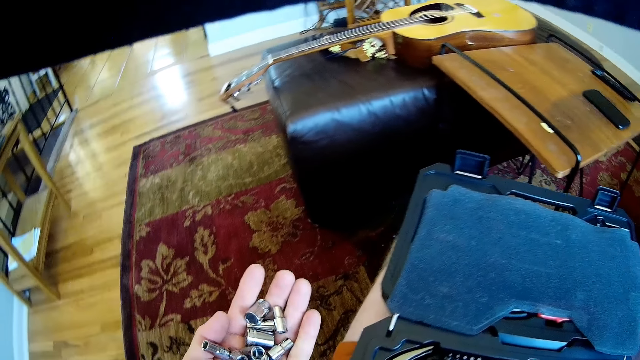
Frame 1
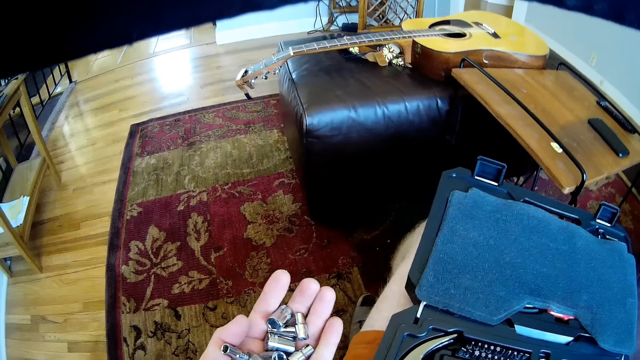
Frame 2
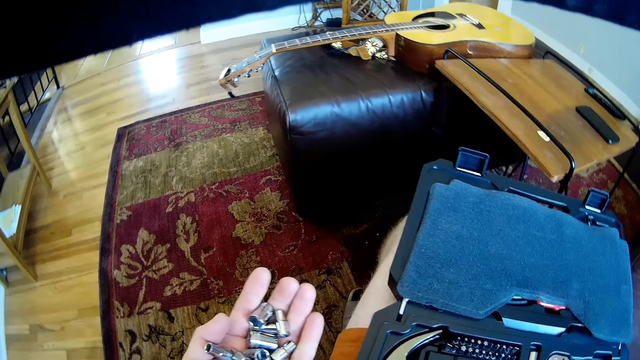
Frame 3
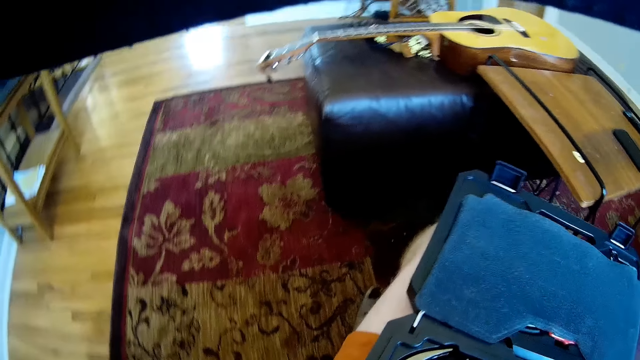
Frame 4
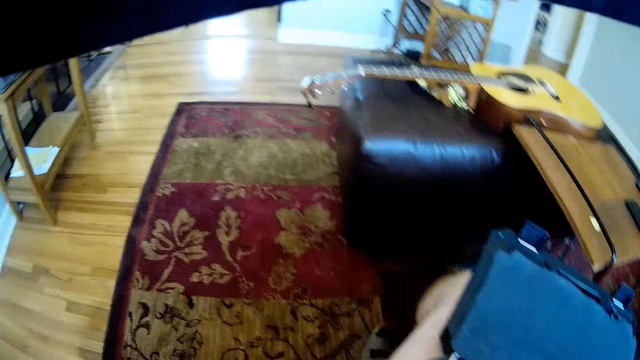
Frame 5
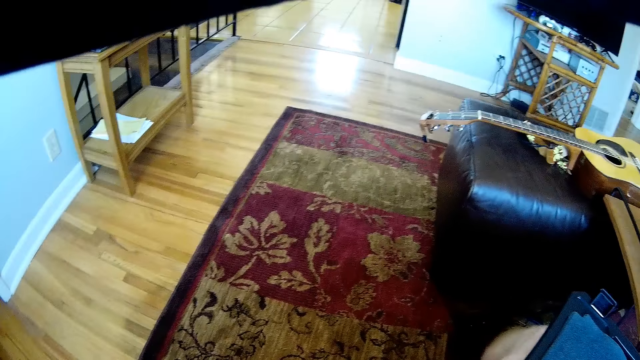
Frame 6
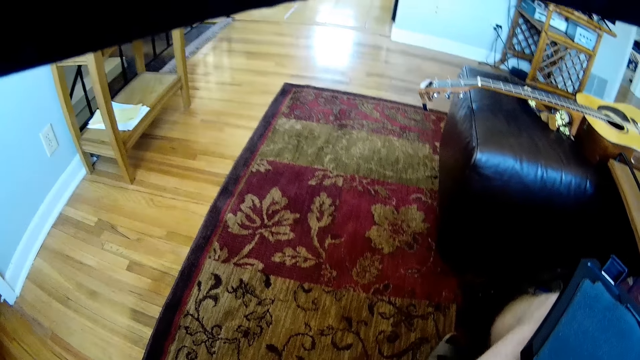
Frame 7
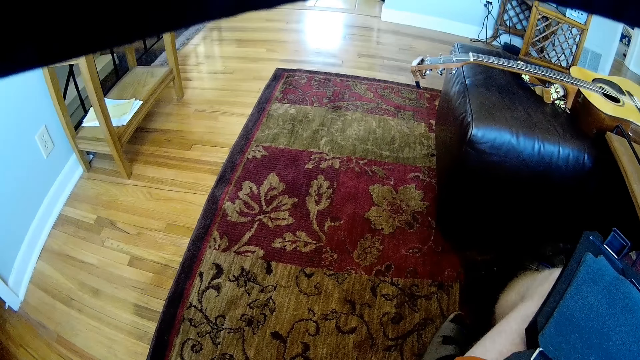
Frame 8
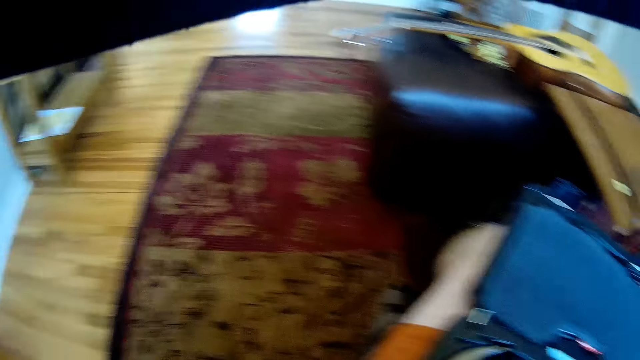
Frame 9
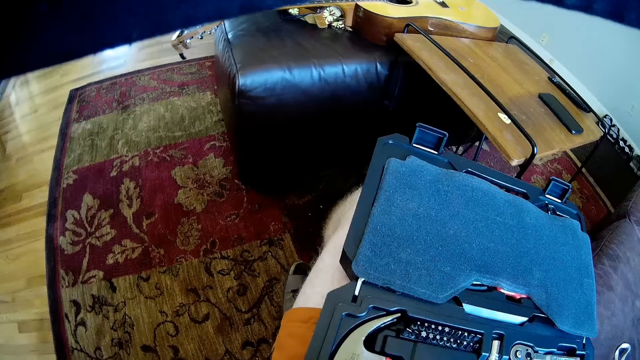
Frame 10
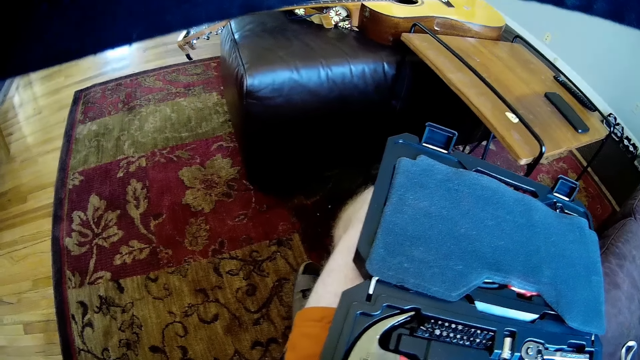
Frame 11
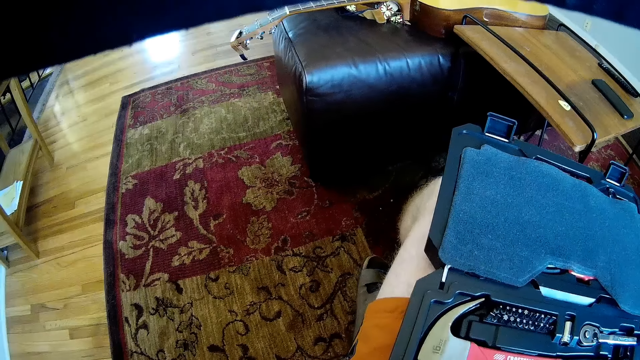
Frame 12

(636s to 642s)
The camera wearer holds something.

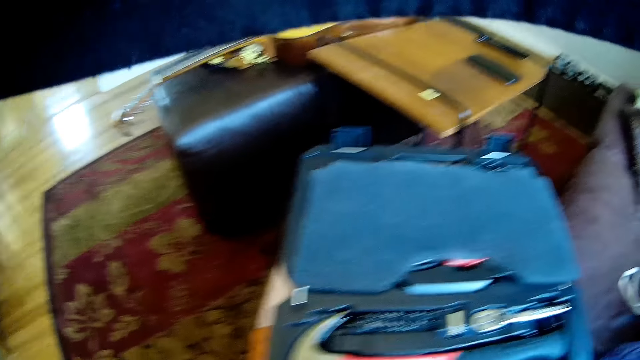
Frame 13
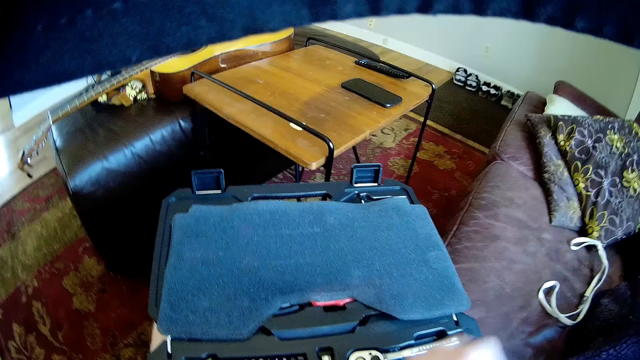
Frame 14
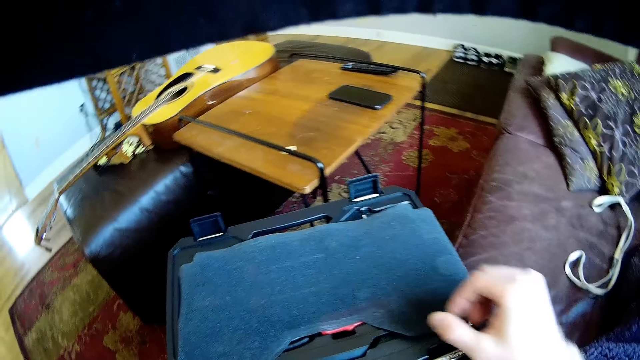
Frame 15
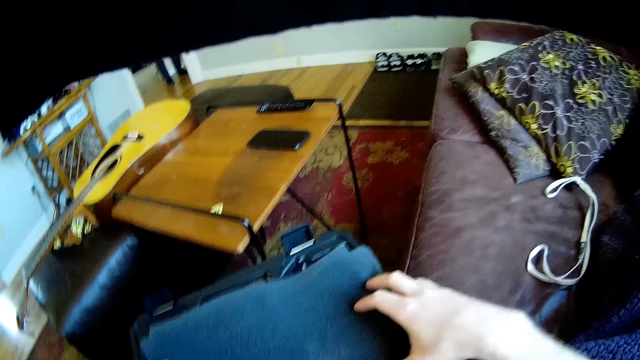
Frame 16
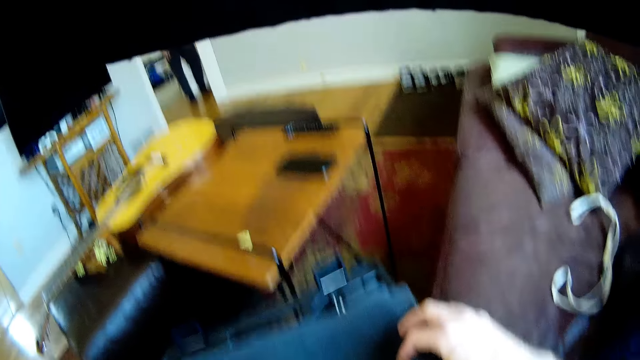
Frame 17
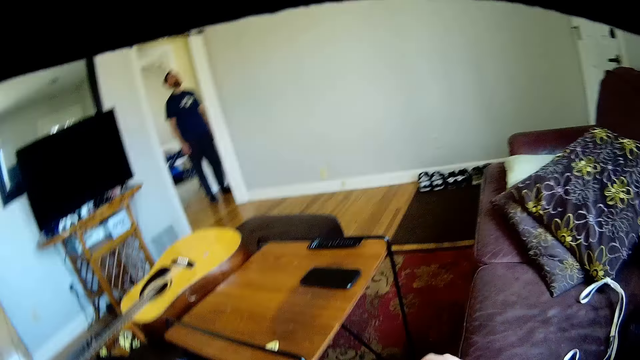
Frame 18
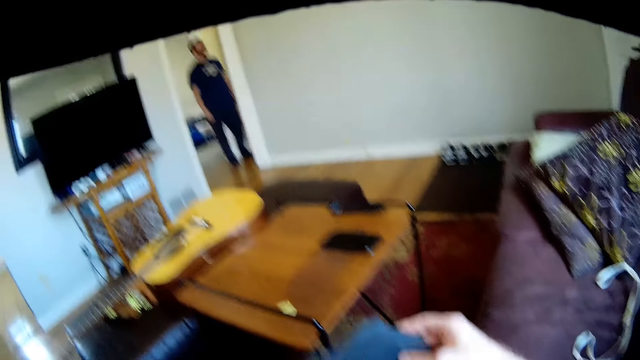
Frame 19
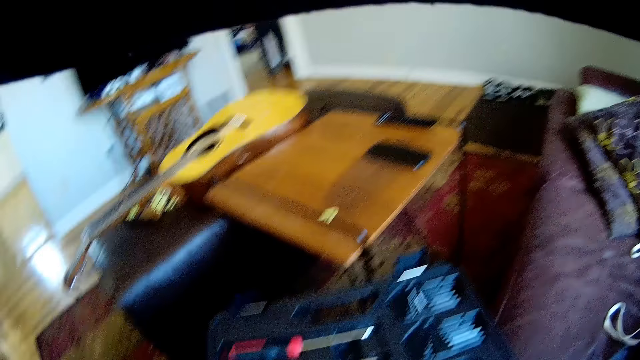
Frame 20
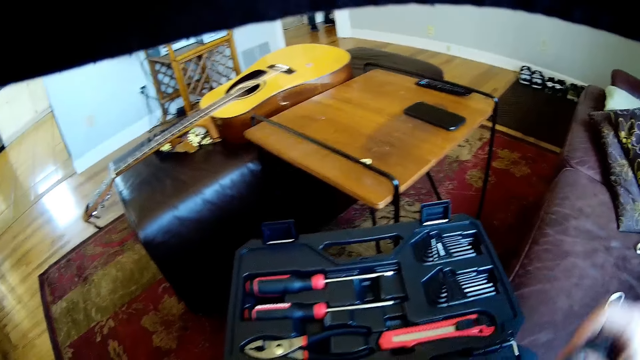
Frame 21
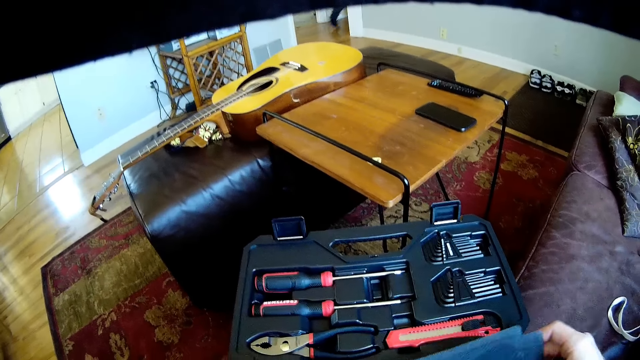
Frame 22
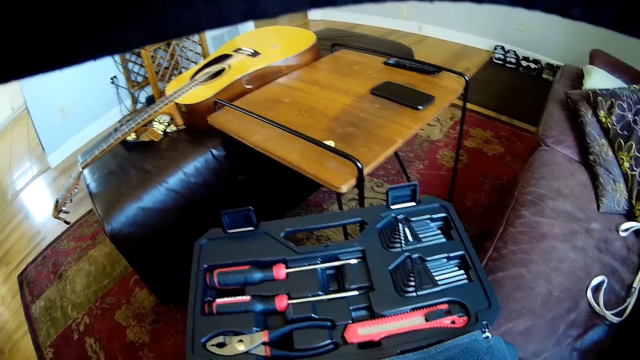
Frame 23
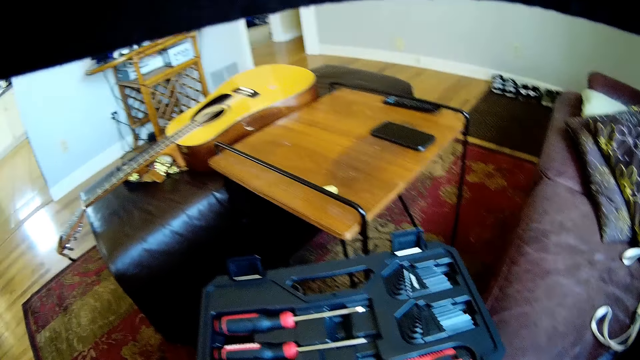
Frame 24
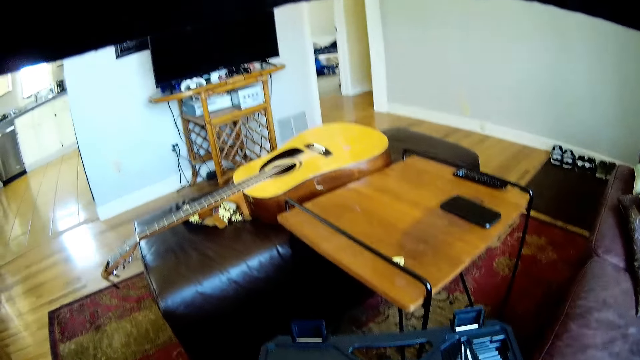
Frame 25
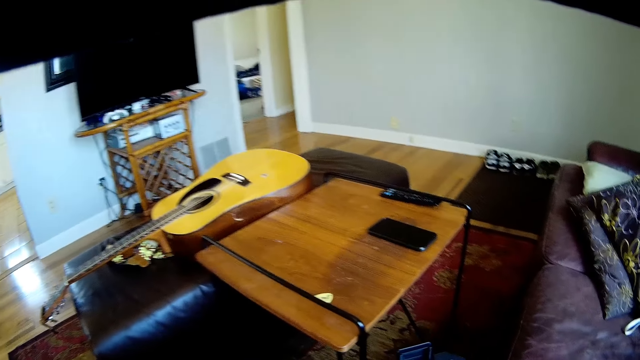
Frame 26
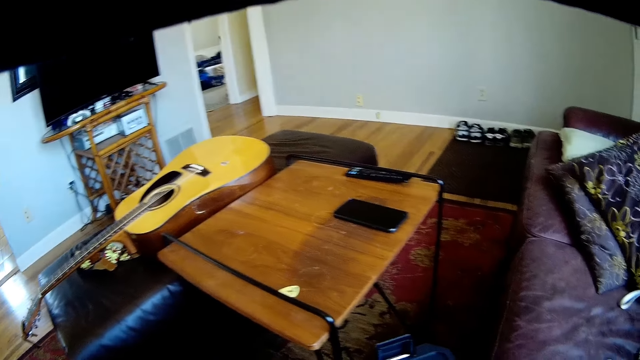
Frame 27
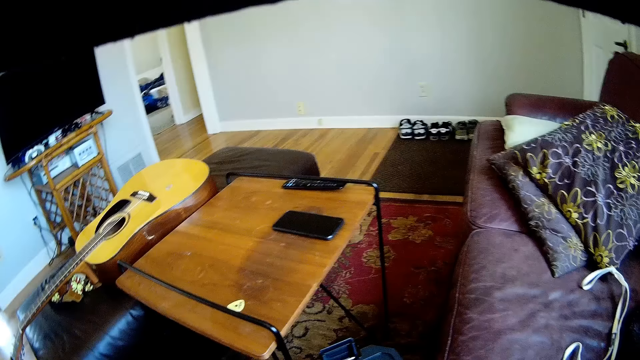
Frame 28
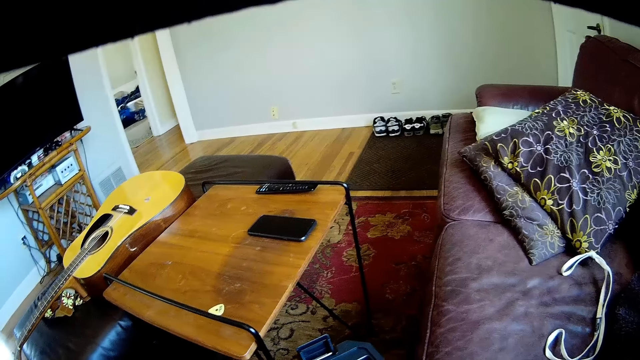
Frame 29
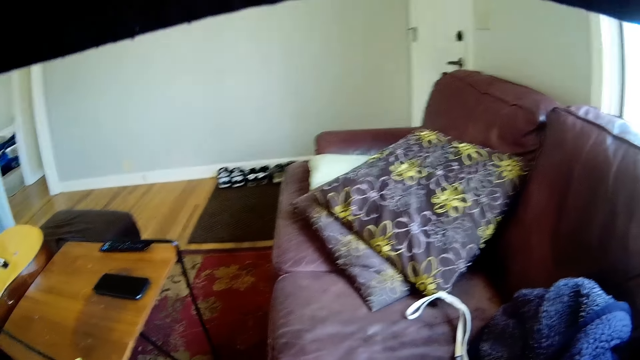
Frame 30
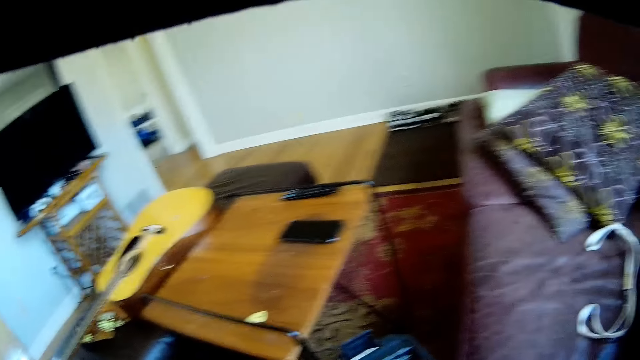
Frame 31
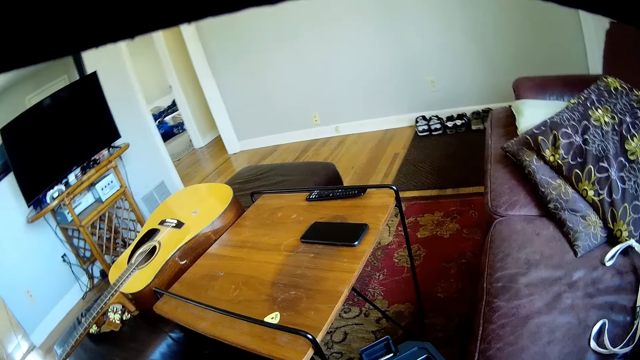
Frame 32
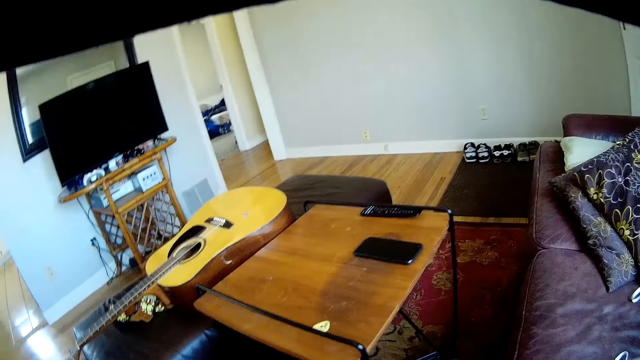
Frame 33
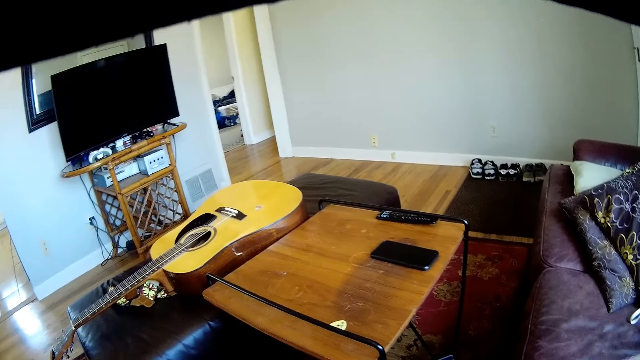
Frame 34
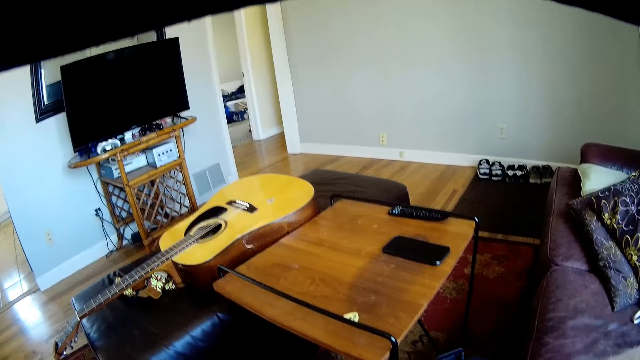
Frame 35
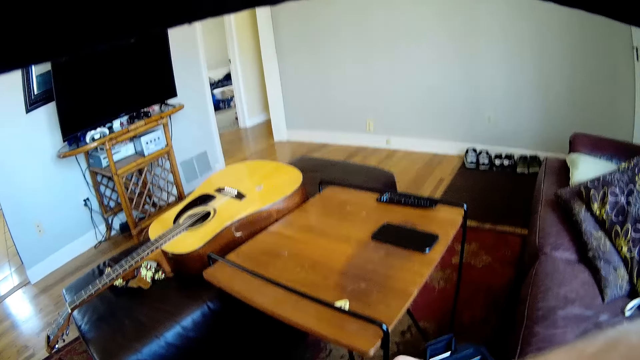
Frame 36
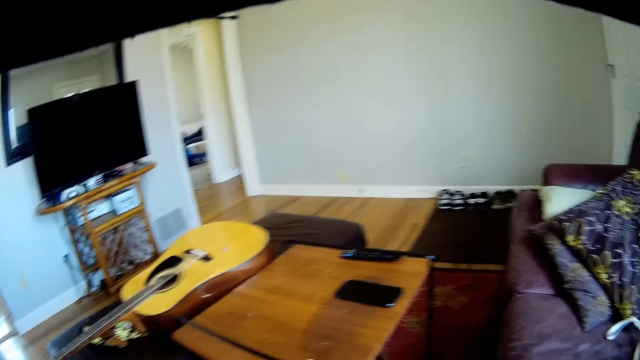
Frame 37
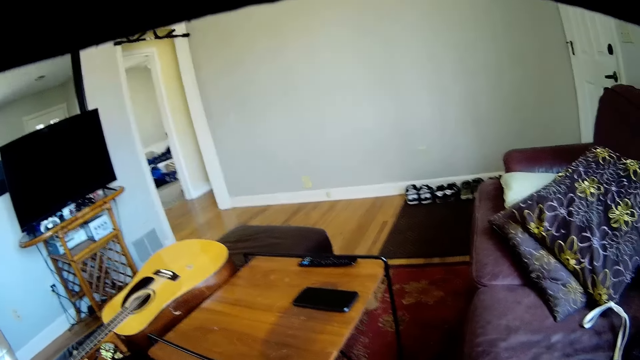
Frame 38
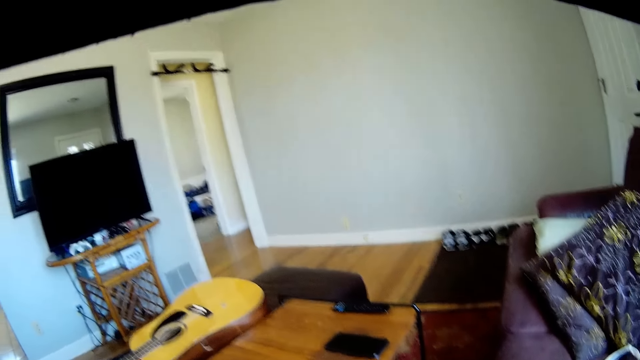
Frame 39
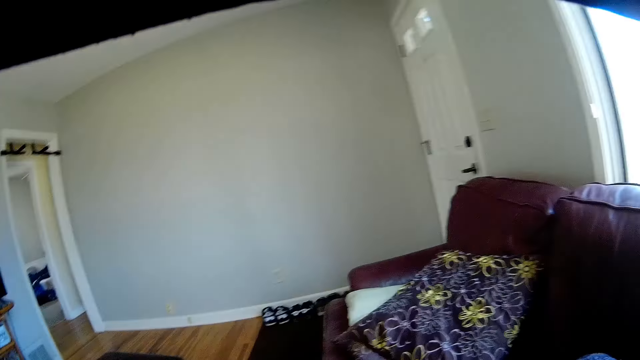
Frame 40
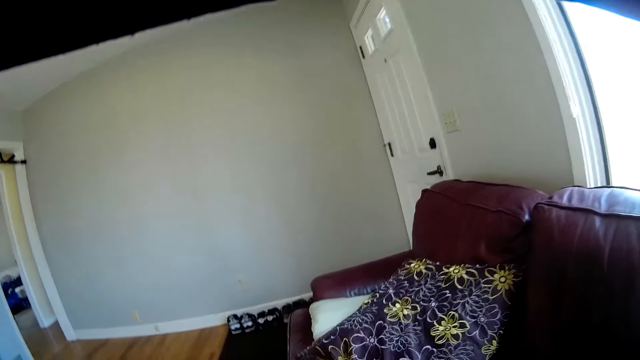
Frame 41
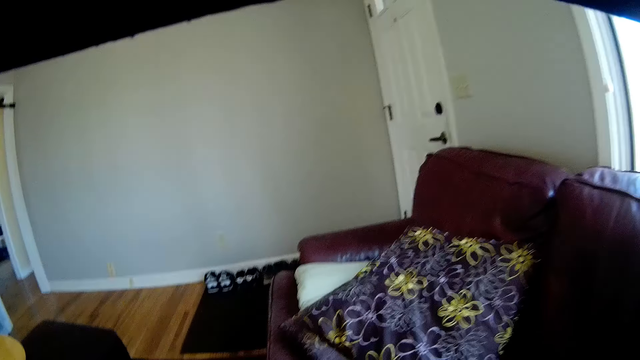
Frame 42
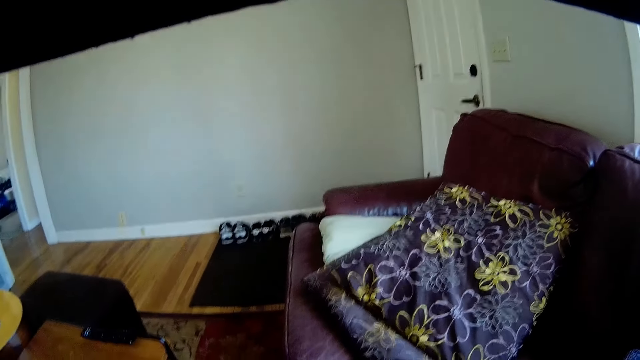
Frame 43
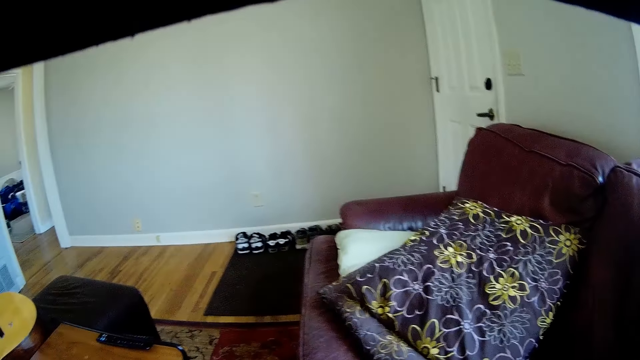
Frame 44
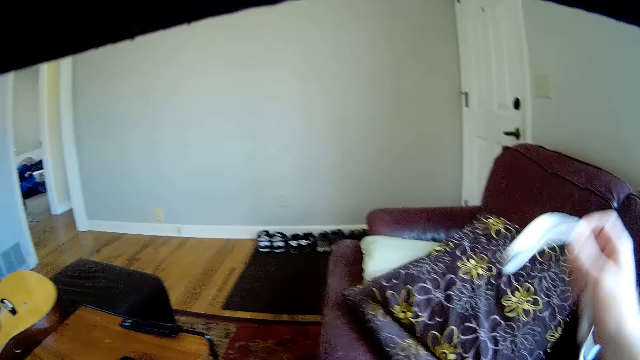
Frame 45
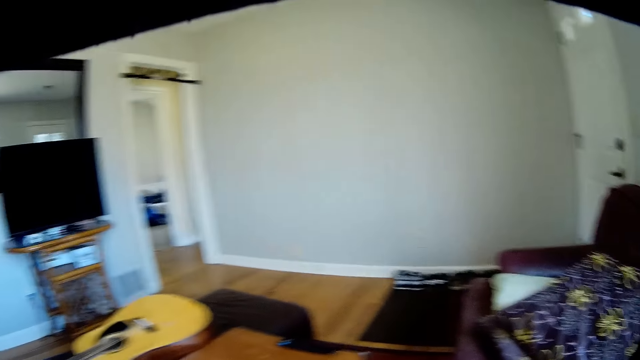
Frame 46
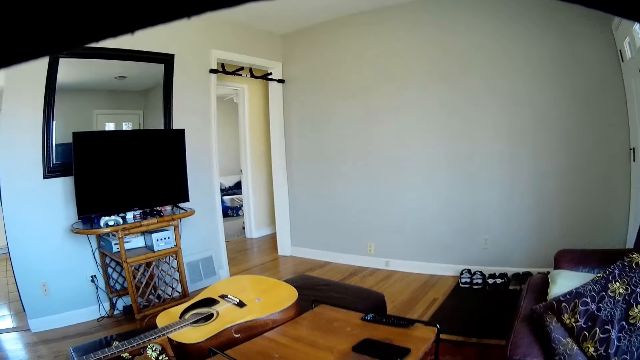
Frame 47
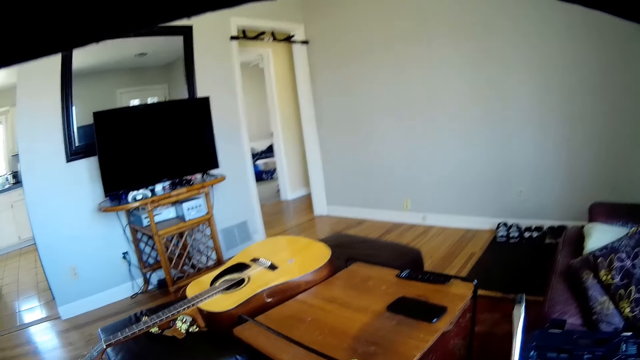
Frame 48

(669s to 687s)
The camera wearer adjusts a foam on the toolbox with his hands. He holds a cloth. He picks up a white cord from a chair. He holds something.
